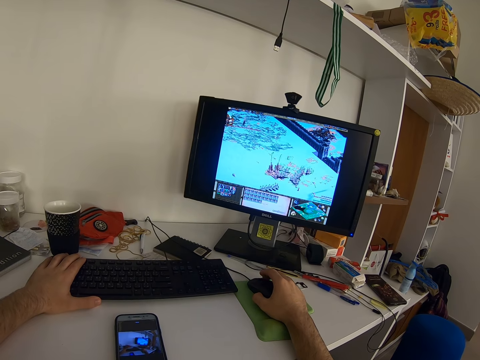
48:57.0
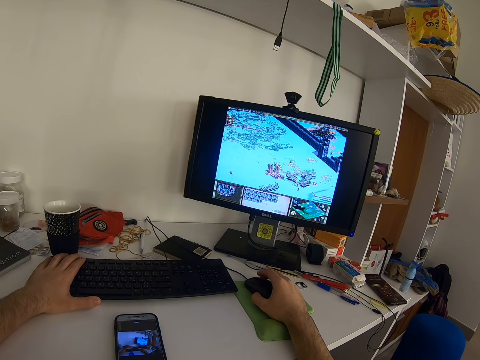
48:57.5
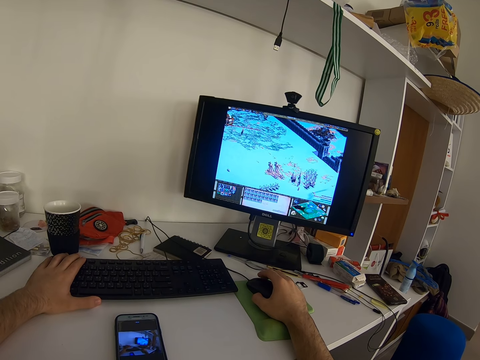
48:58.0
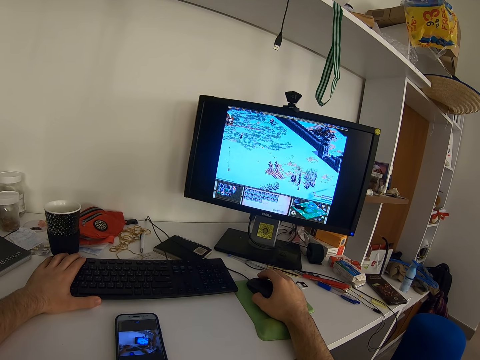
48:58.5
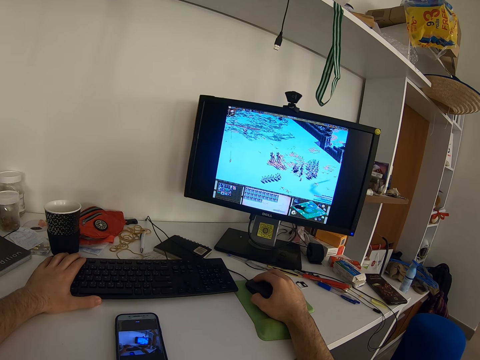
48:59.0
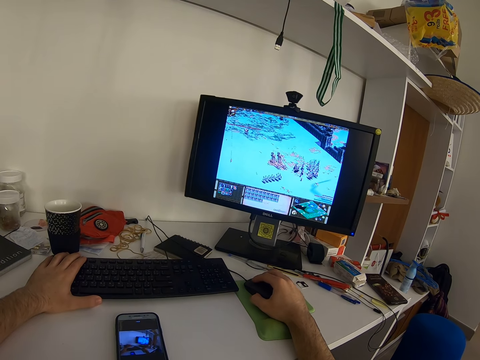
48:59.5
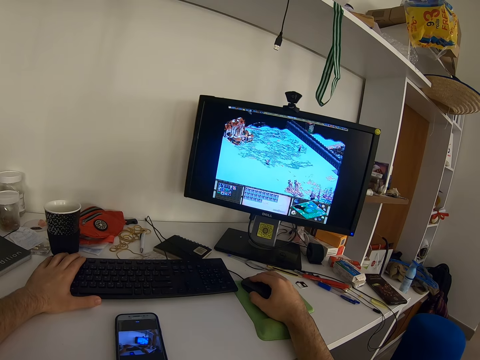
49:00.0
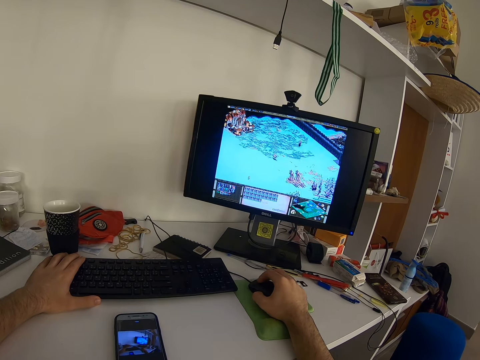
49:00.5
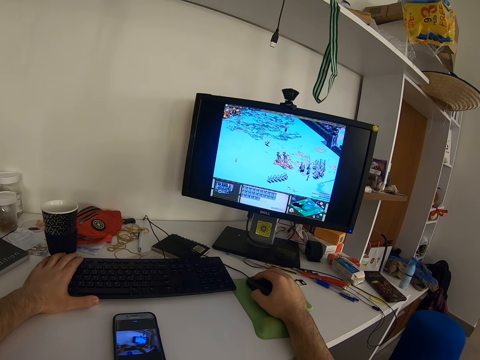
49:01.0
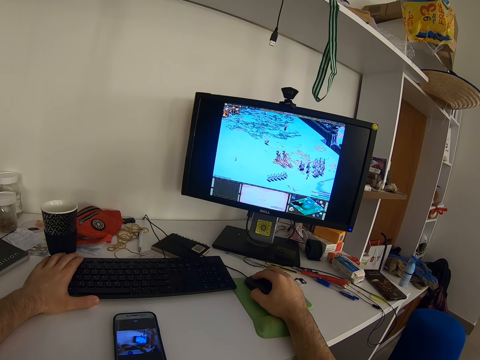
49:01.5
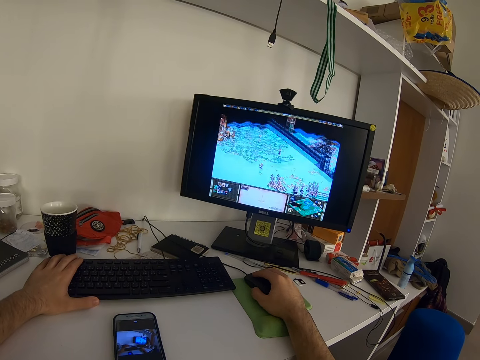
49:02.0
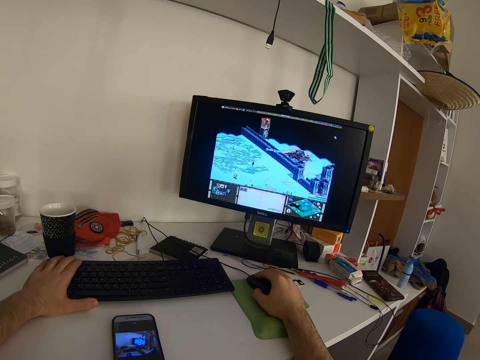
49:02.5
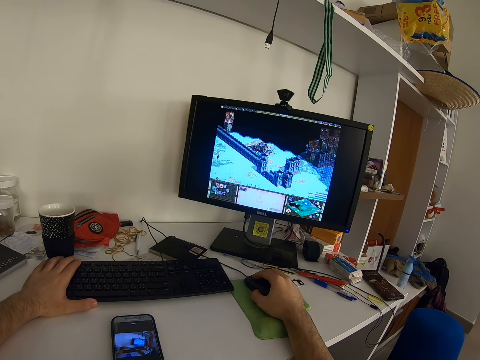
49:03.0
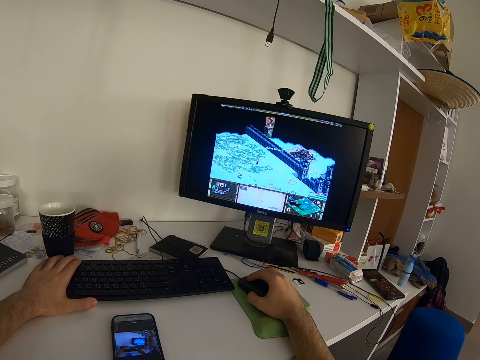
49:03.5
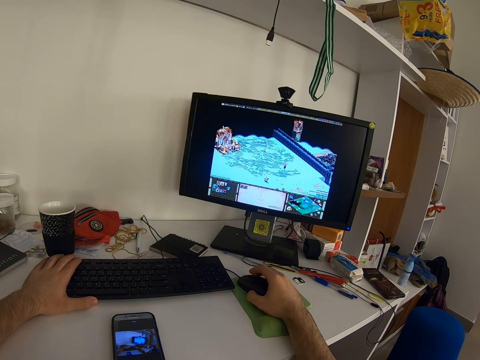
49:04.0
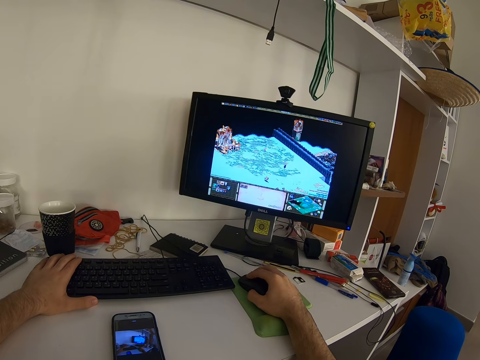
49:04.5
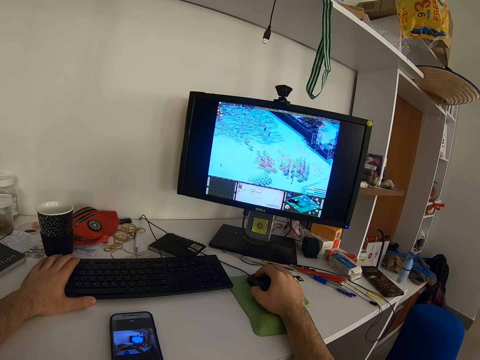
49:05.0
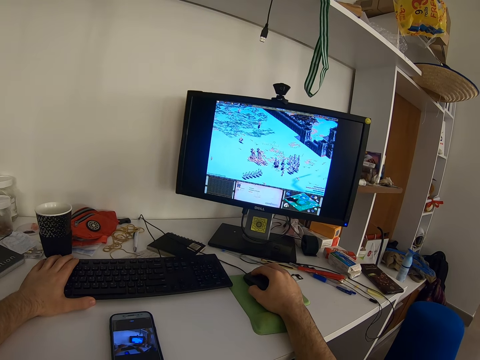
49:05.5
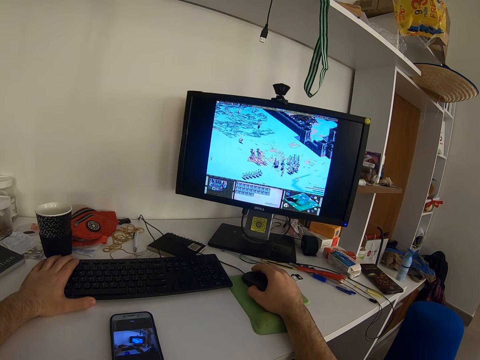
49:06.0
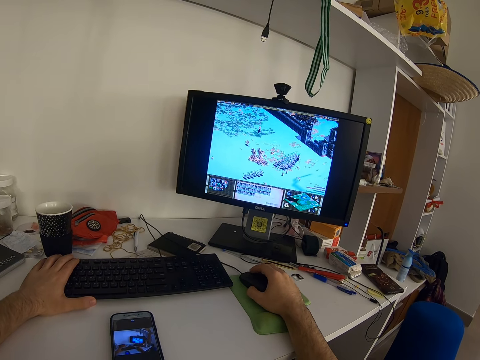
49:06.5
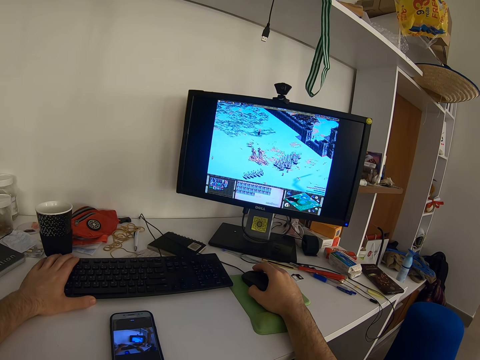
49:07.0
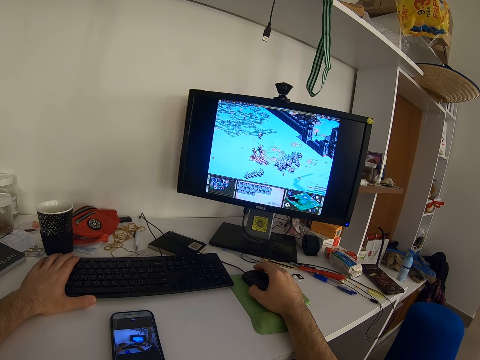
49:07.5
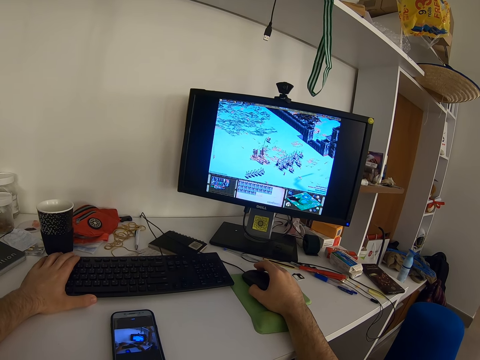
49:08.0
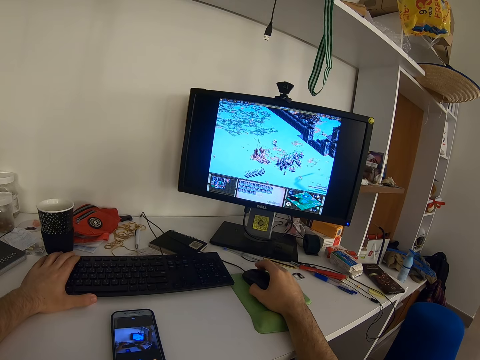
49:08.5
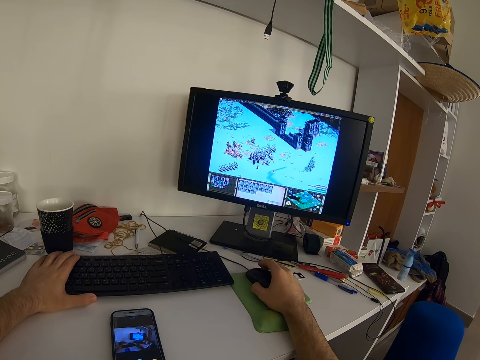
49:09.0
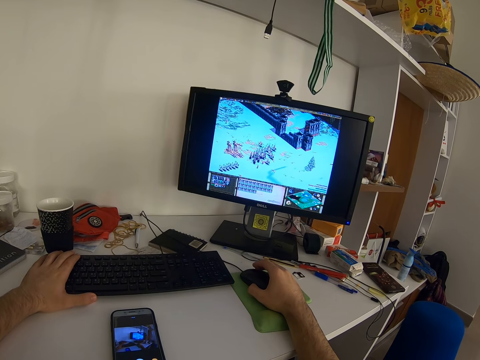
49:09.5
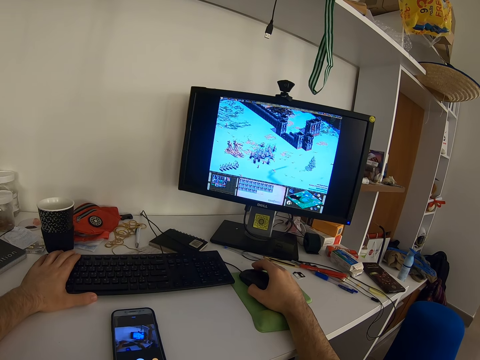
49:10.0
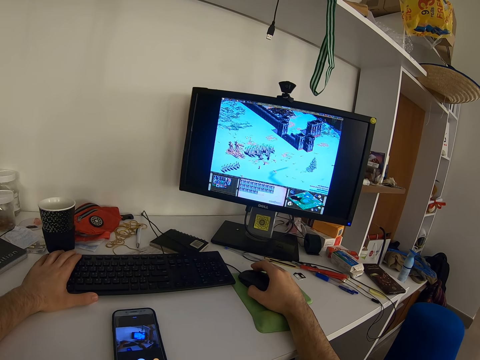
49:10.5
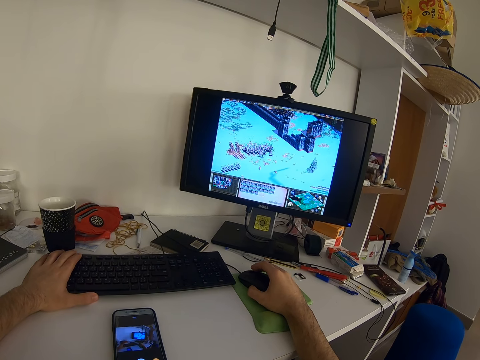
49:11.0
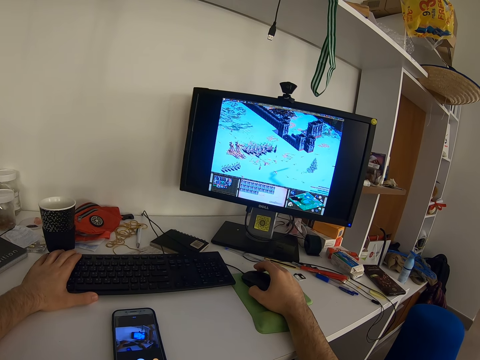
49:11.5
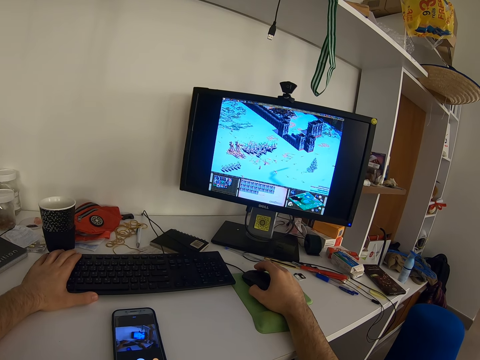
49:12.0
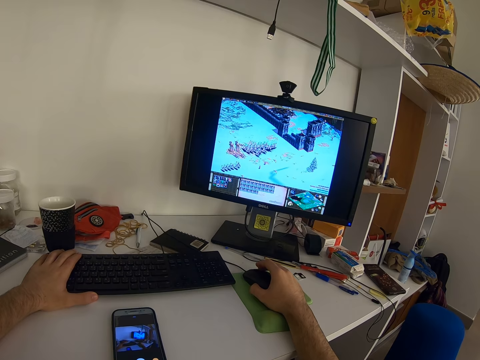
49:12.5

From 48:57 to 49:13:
The camera wearer presses the keyboard. They press the keyboard repeatedly.

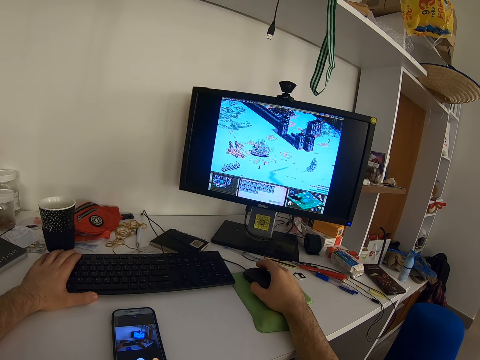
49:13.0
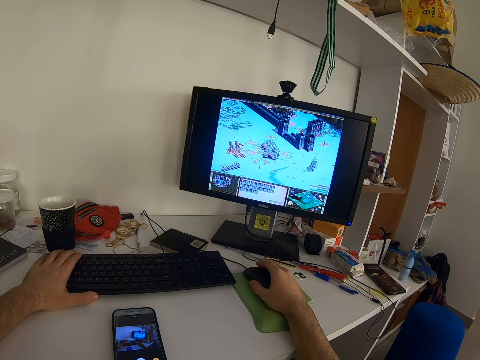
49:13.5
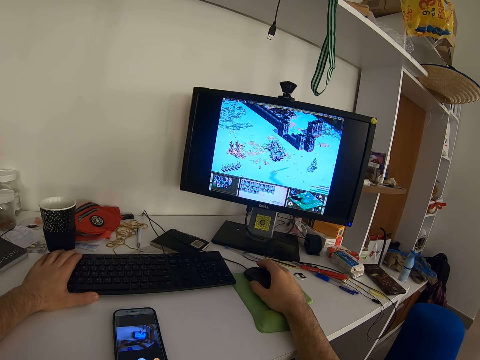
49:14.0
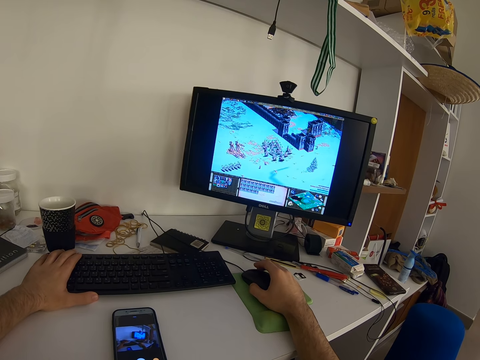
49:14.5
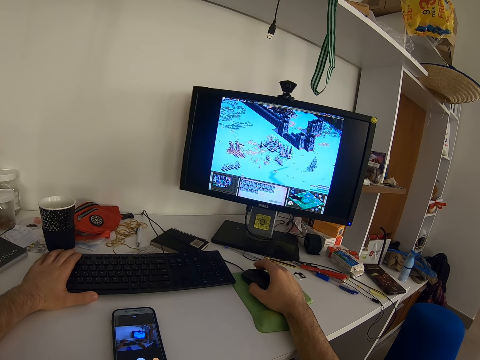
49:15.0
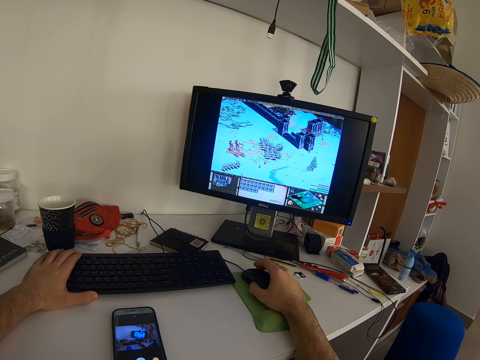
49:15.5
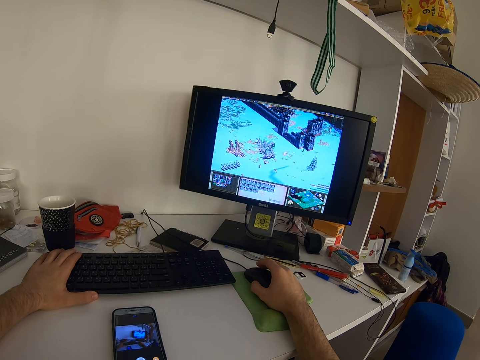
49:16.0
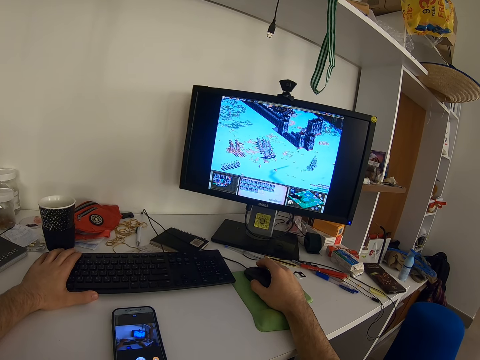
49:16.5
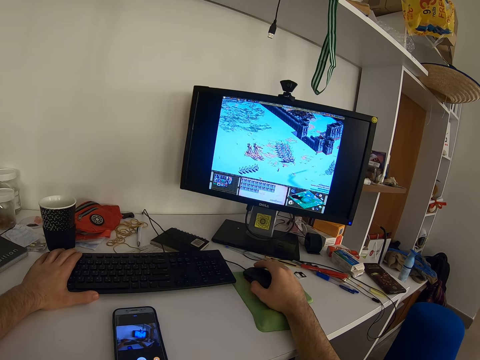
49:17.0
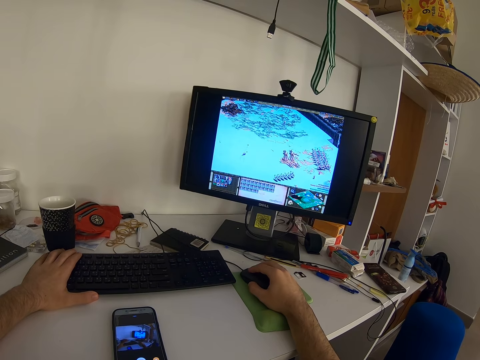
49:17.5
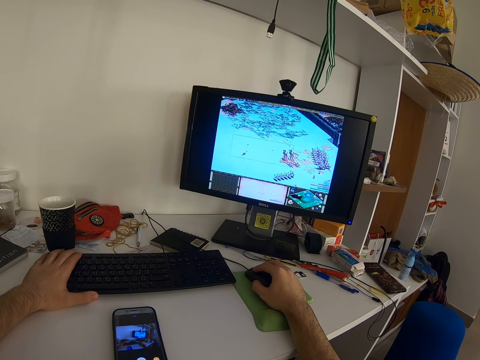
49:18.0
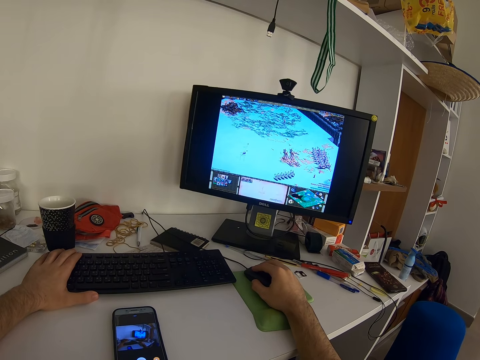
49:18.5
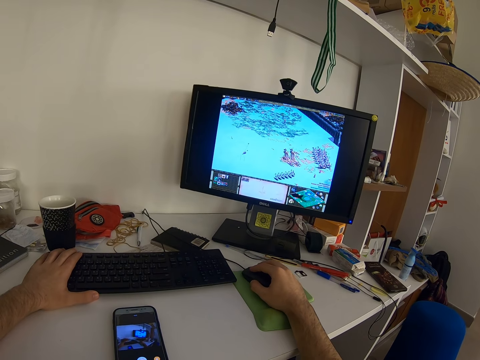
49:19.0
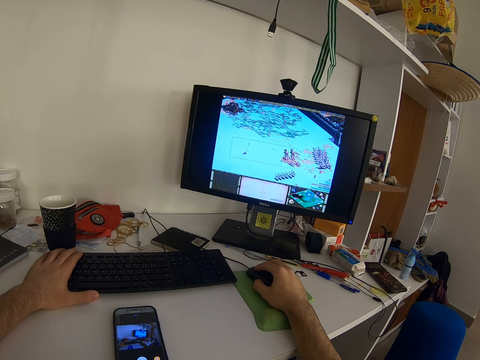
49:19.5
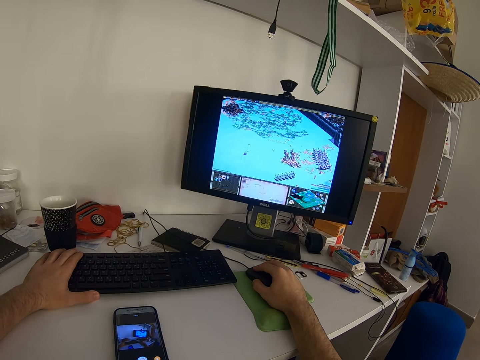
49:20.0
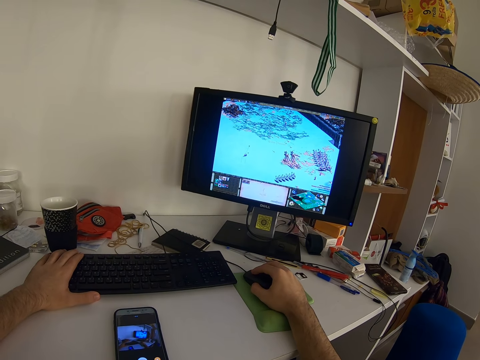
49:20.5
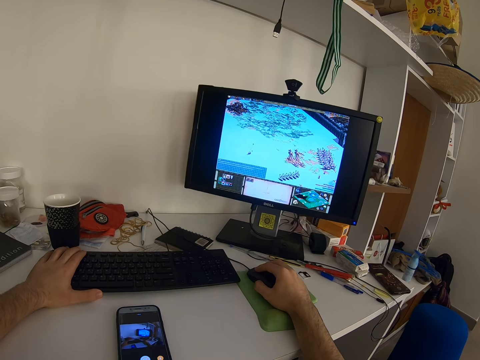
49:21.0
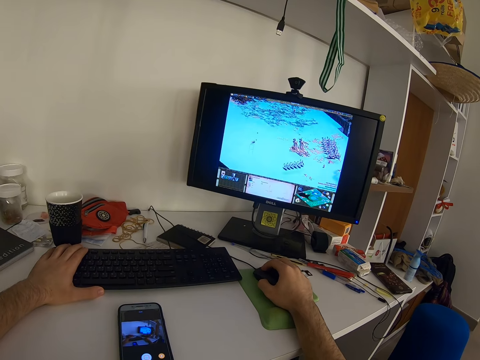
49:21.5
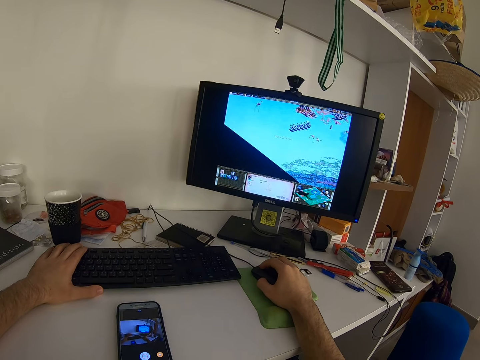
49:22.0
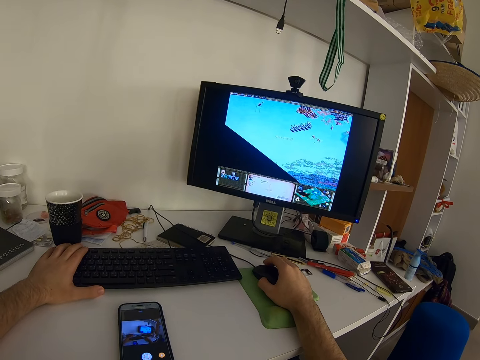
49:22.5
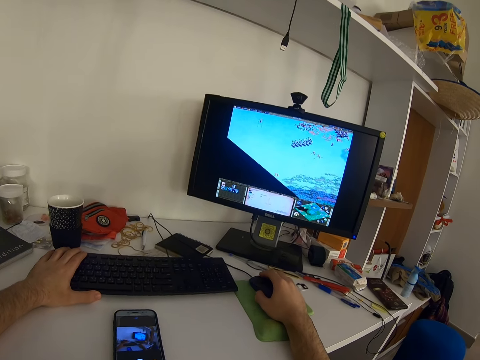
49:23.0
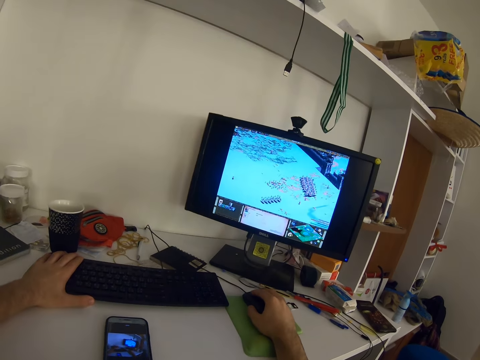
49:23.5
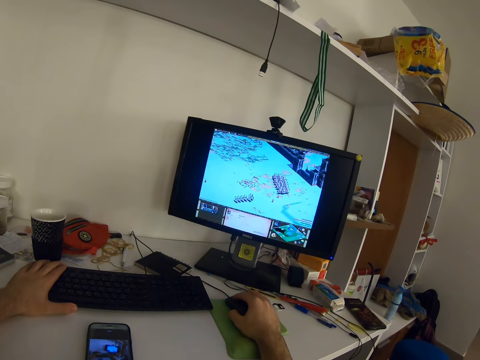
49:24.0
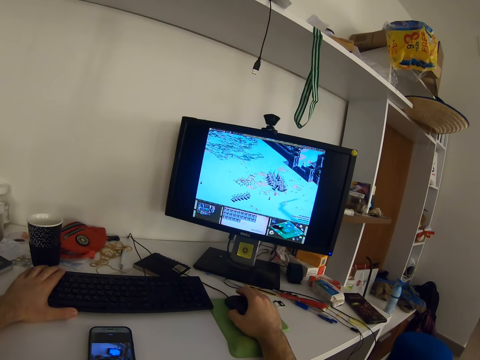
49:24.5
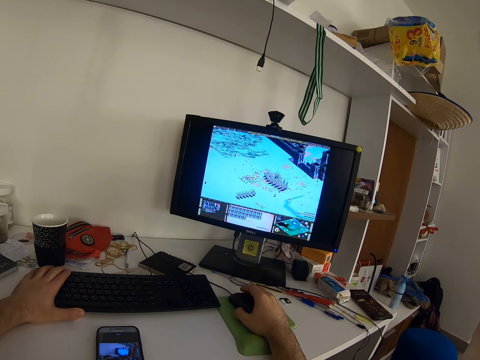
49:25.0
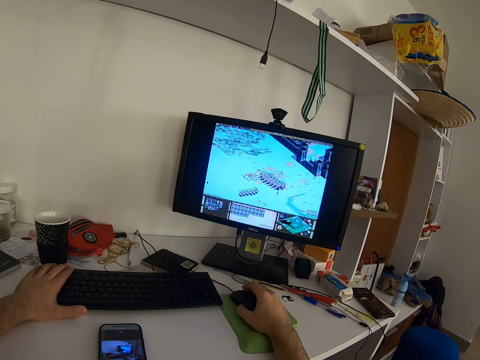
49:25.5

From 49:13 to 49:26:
The camera wearer presses the keyboard. They press the keyboard again.
